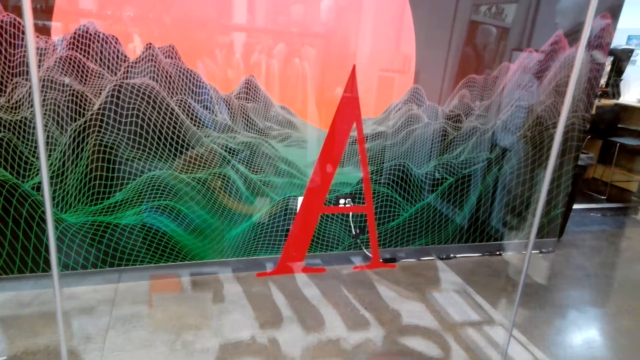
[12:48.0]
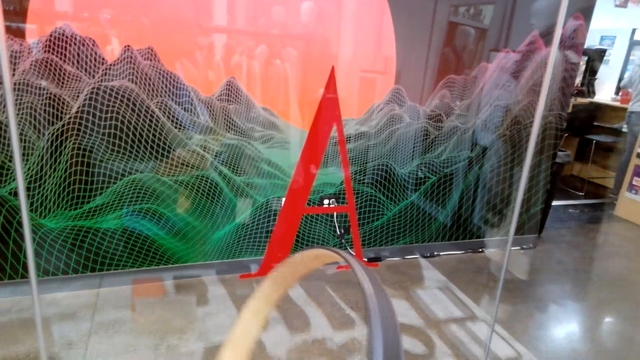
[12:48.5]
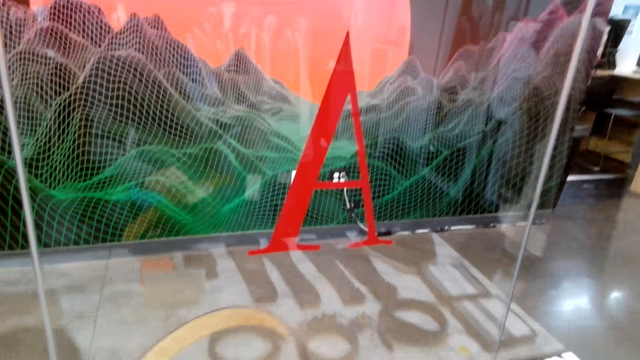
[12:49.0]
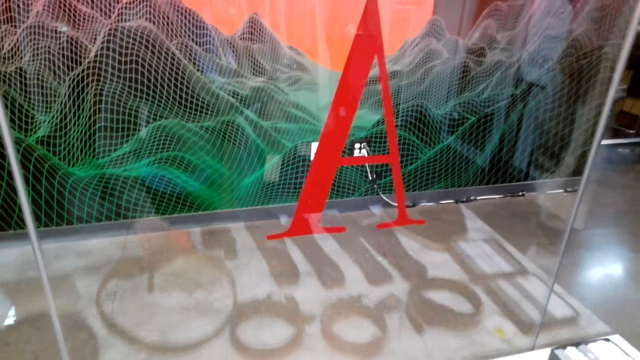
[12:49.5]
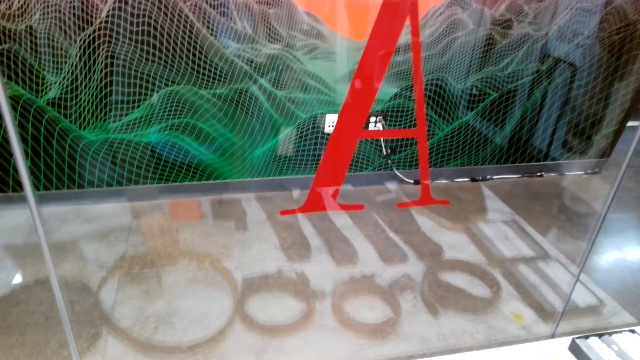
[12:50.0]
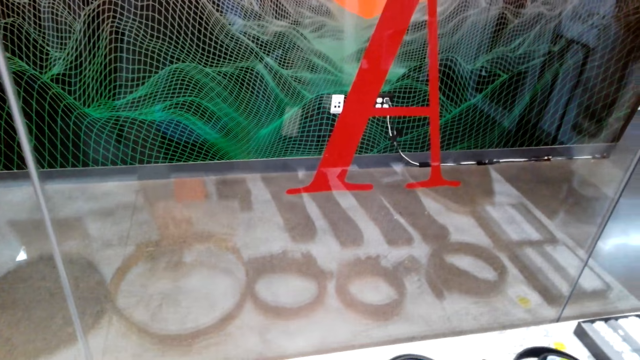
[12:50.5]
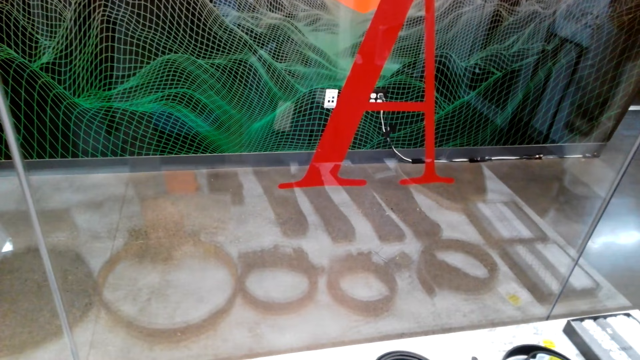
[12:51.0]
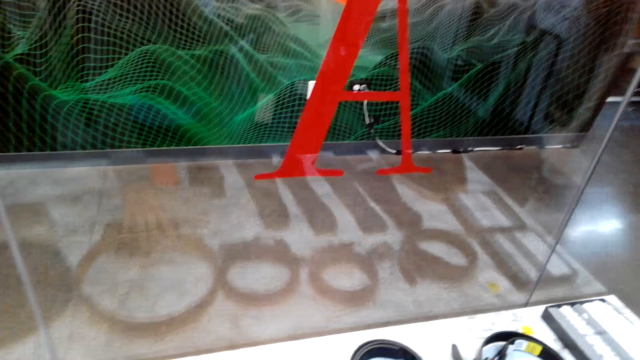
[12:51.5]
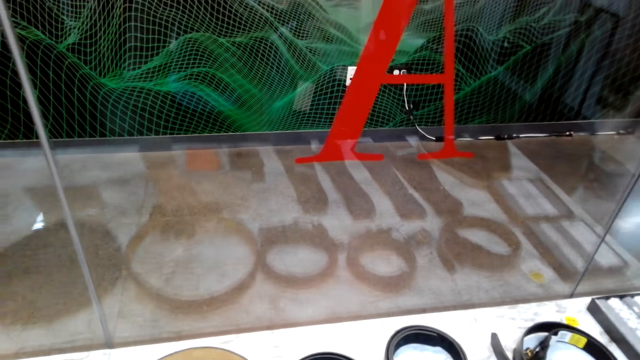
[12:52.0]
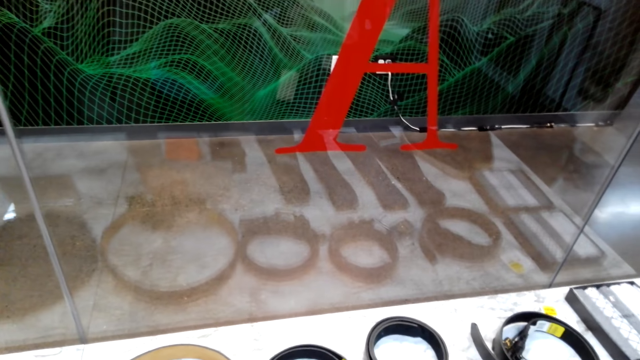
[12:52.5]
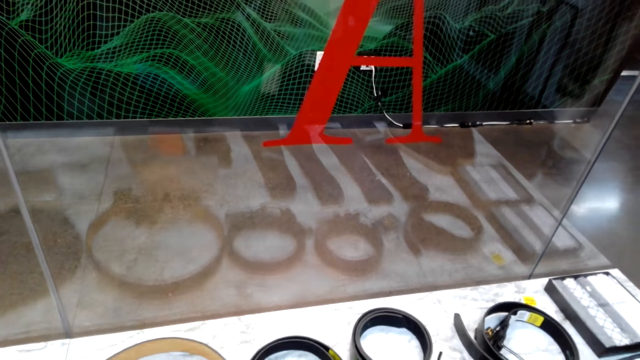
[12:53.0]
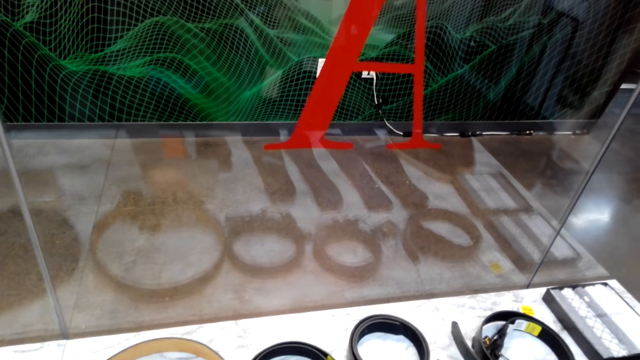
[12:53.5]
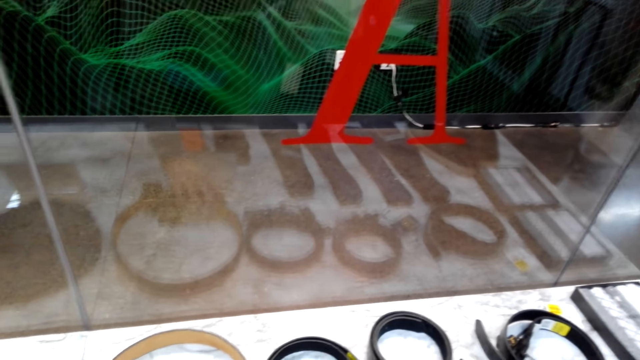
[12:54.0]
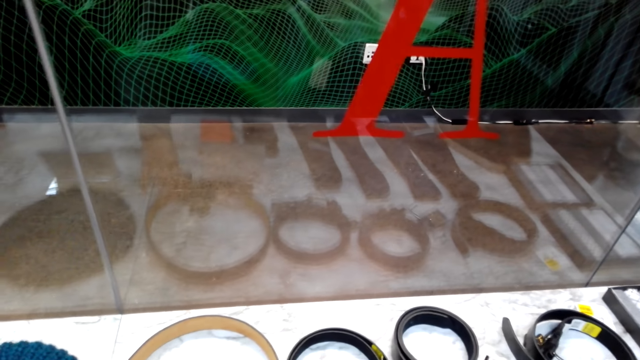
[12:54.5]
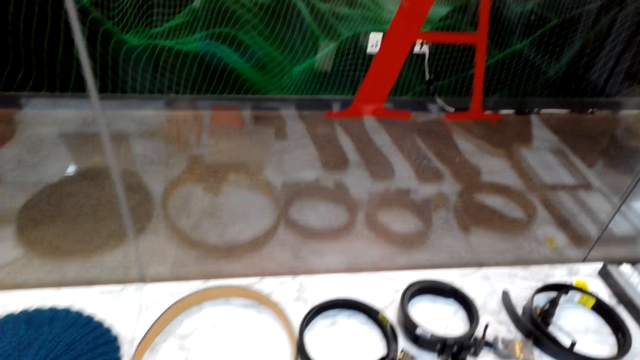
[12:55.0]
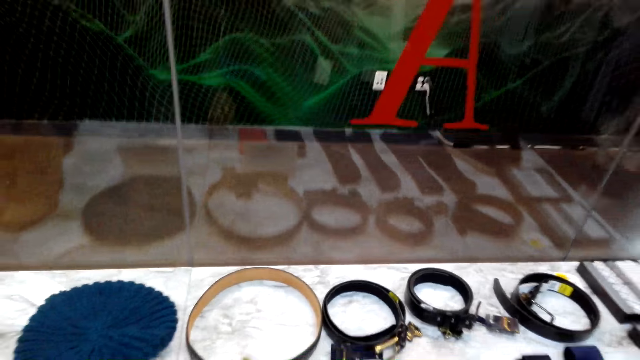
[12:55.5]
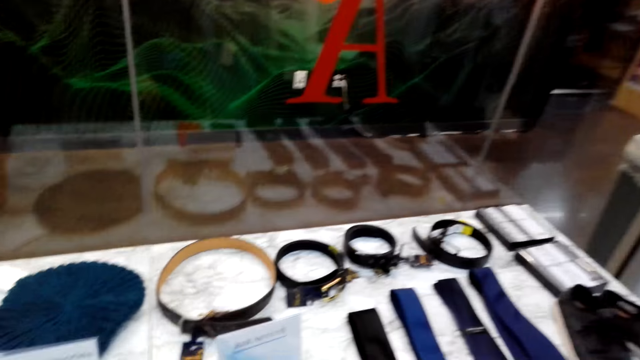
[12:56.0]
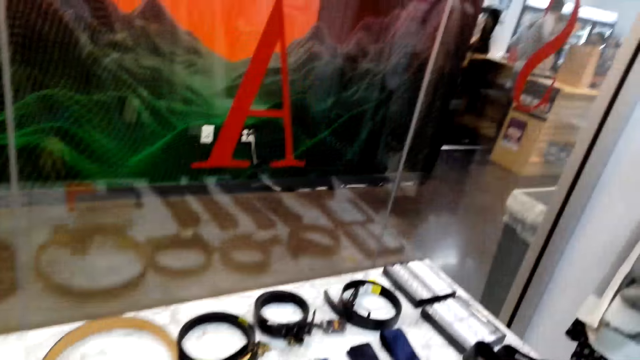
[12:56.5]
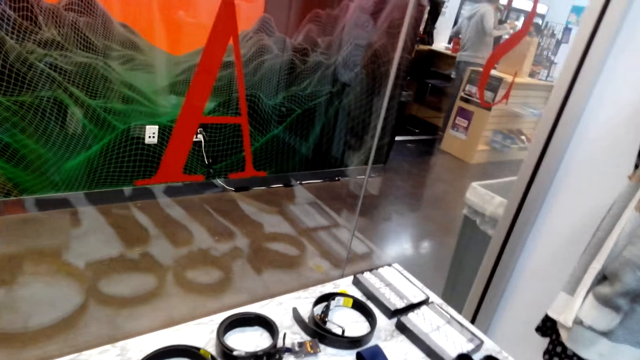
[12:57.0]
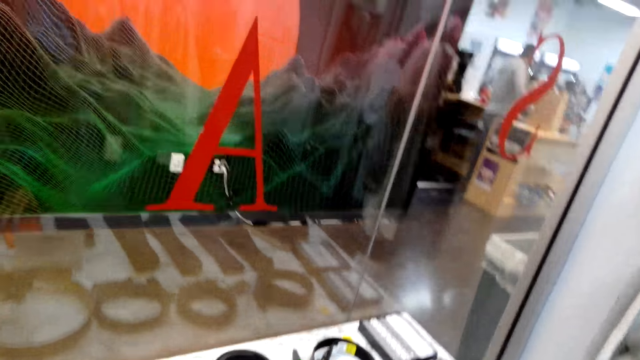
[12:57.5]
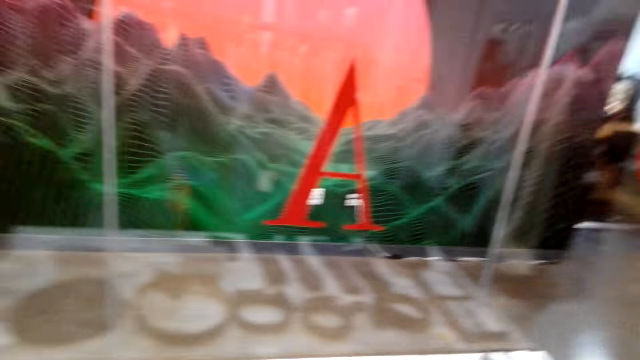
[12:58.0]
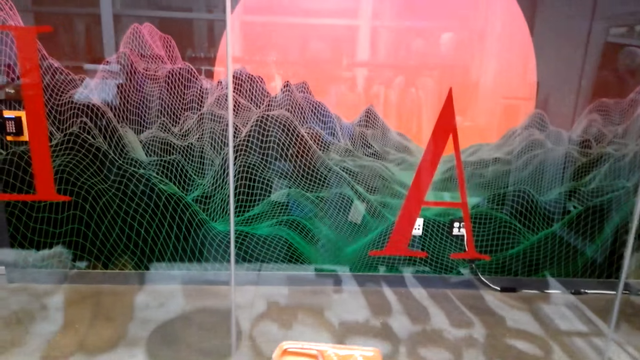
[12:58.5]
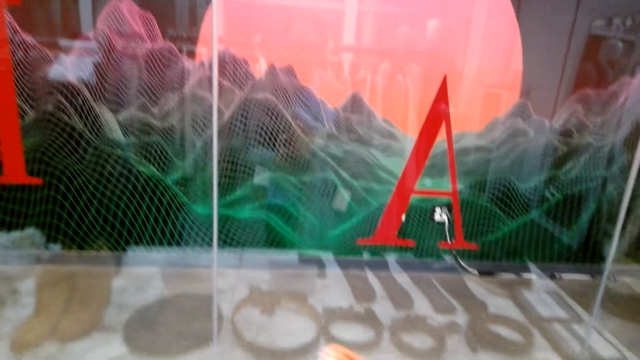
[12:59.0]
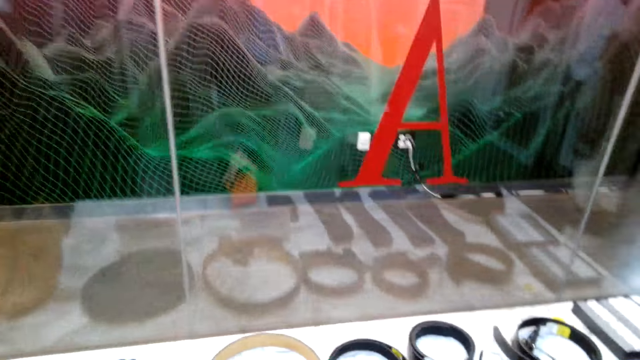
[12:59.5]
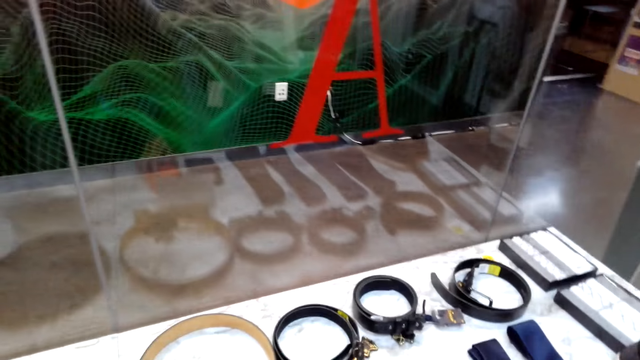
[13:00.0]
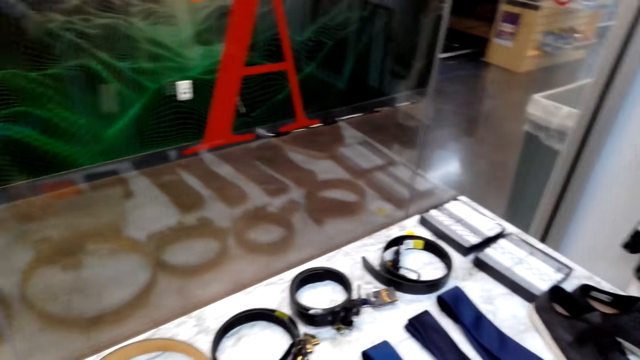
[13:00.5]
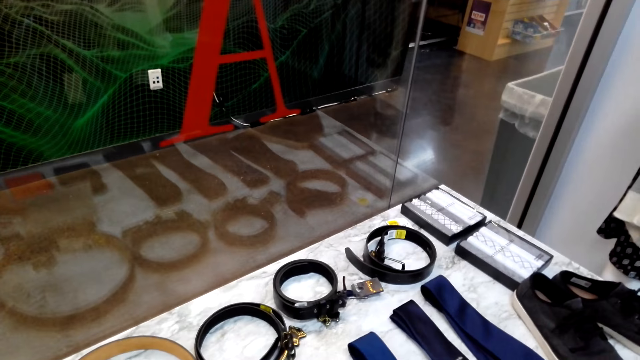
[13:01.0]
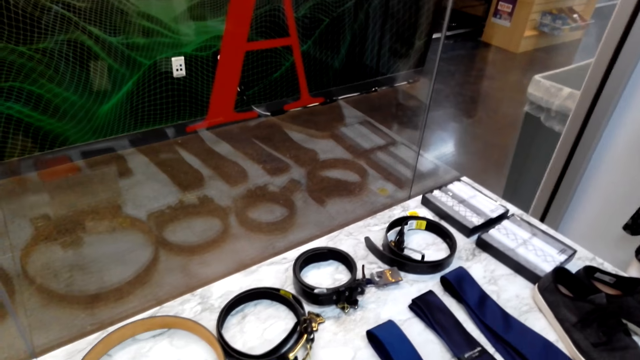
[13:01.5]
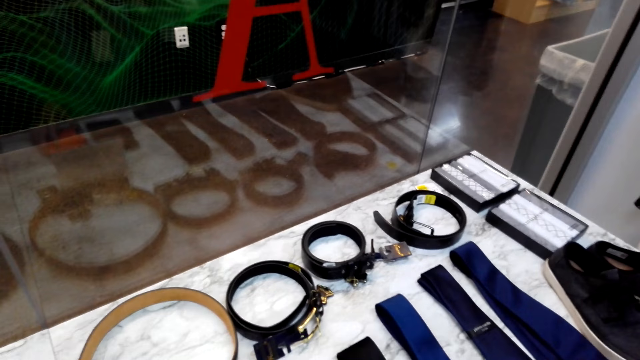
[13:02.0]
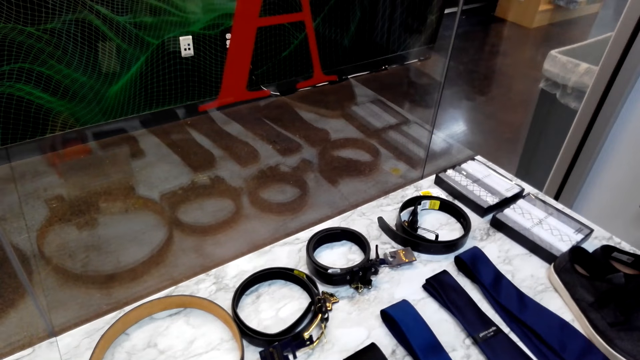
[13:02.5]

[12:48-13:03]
The camera wearer looks at the belt. They put the belt down. They move around the shop. They pick up an object. They put down the object.

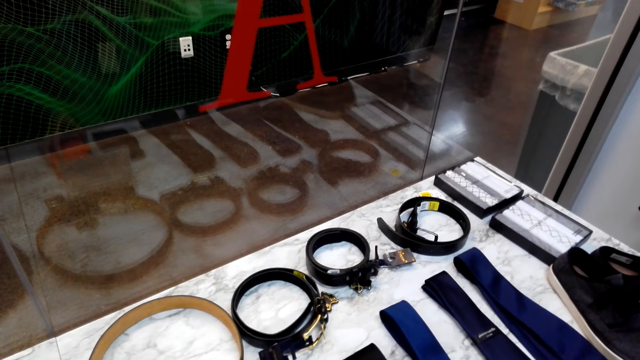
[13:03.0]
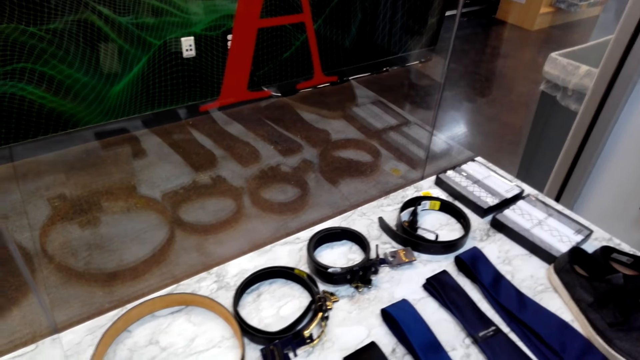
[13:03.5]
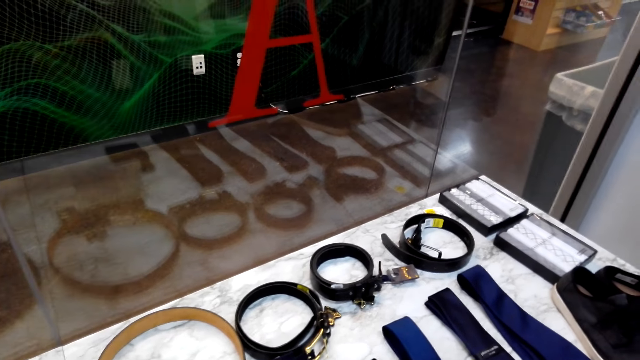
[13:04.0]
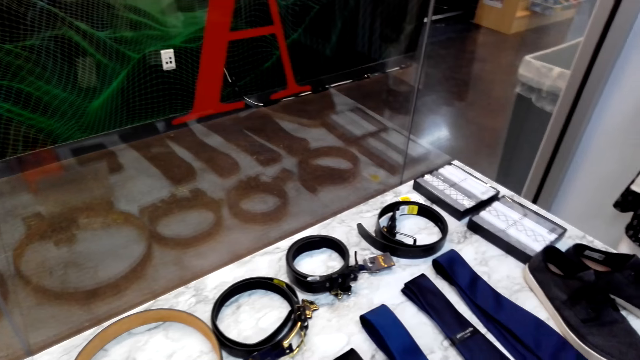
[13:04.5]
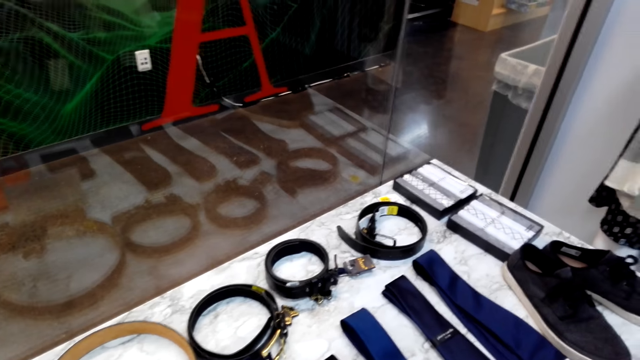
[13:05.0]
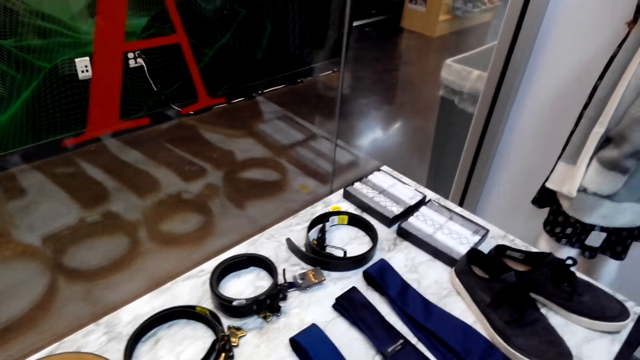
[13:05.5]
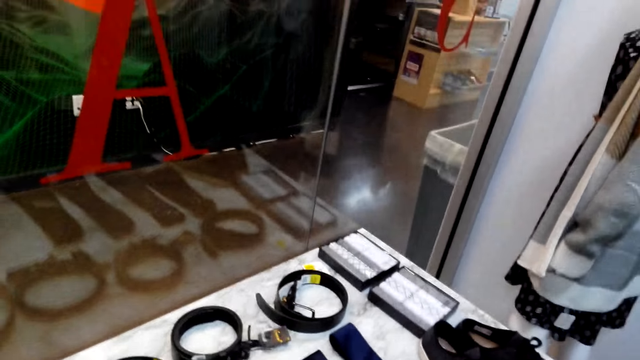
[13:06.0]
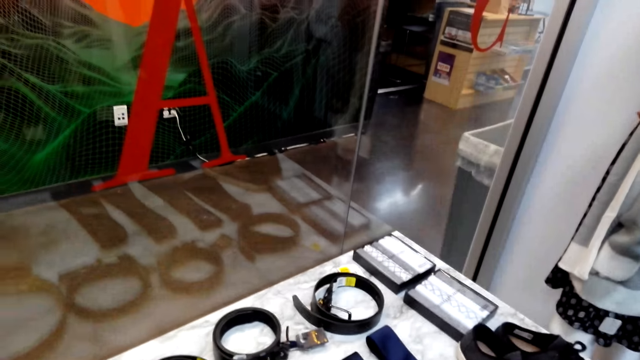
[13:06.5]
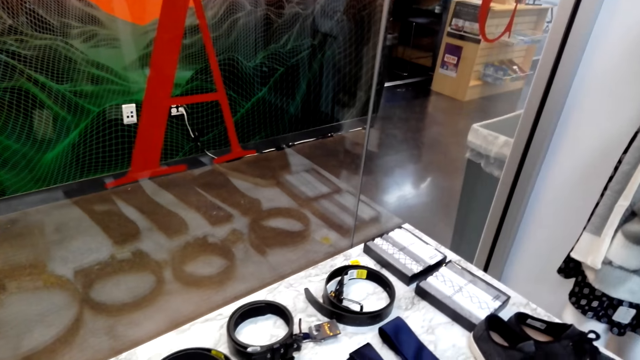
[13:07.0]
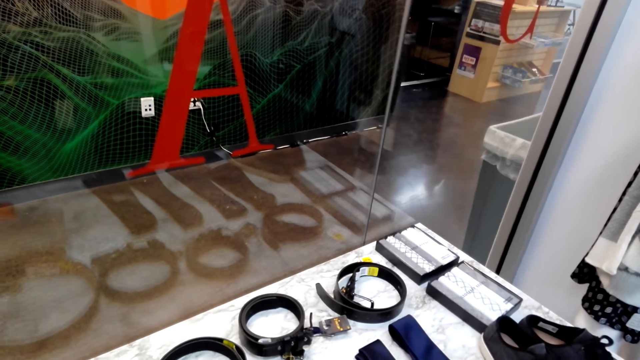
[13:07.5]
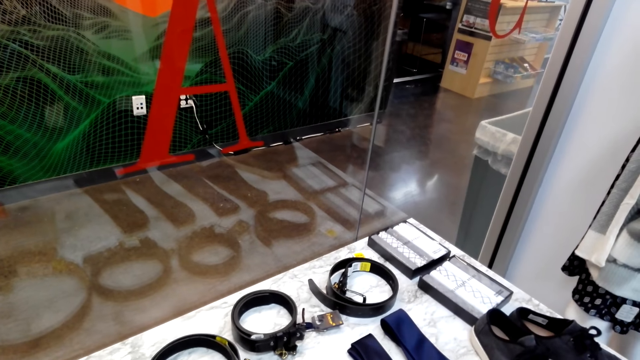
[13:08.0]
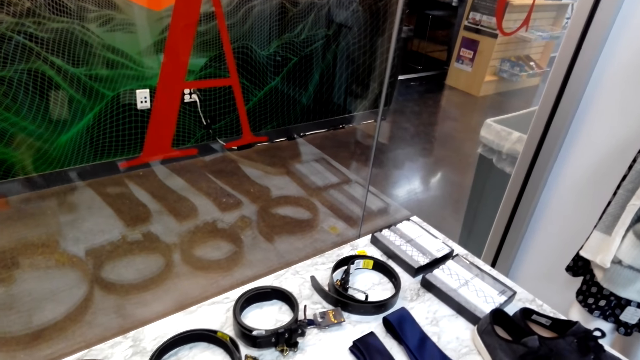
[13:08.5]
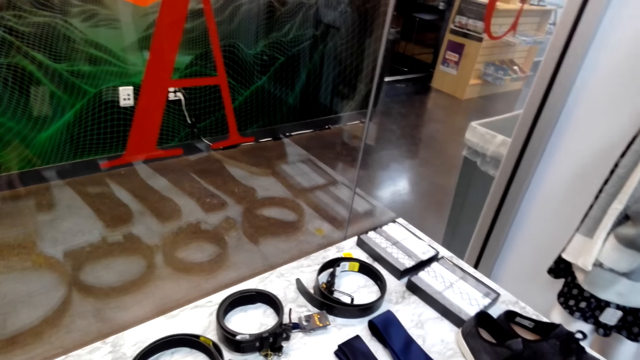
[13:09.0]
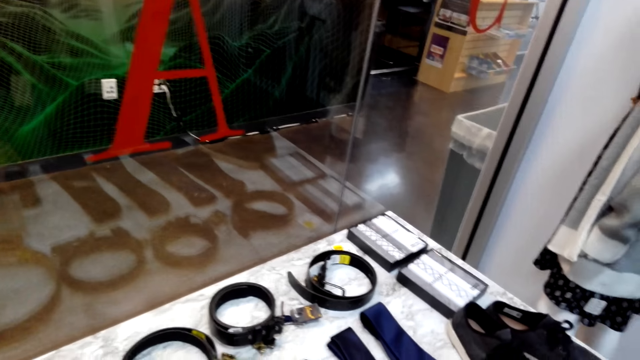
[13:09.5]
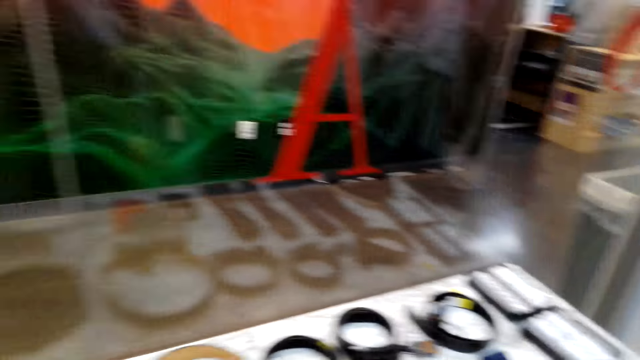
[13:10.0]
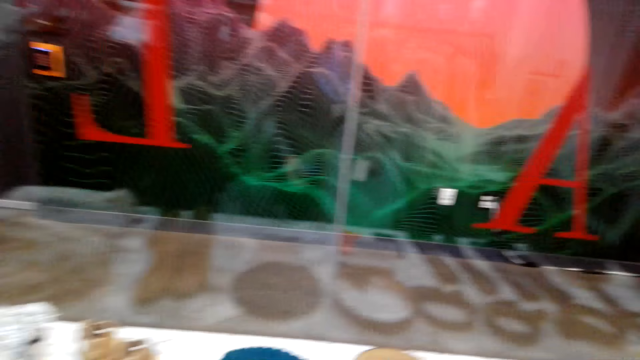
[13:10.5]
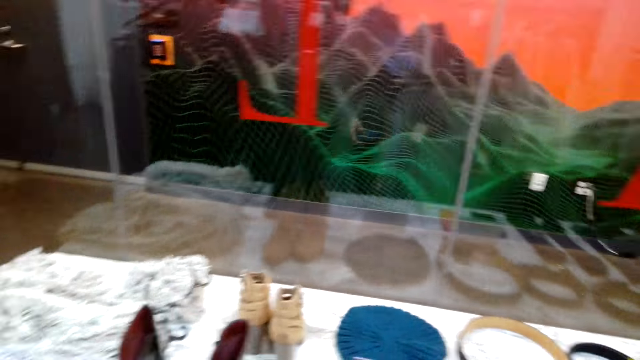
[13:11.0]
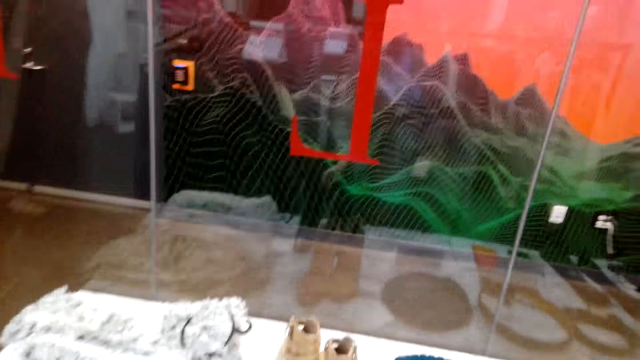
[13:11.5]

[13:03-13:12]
The camera wearer picks up an object. They put down the object. They look around.
